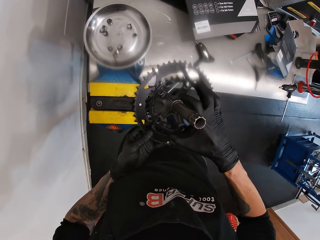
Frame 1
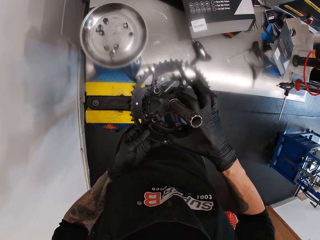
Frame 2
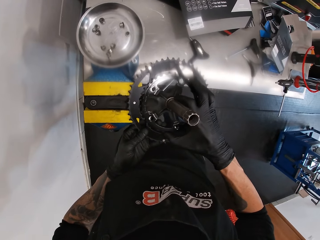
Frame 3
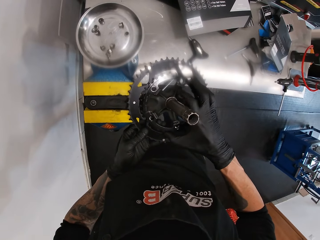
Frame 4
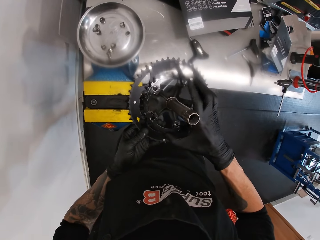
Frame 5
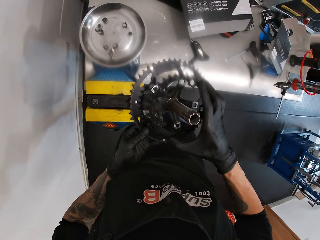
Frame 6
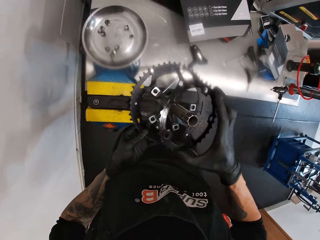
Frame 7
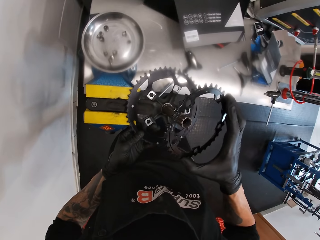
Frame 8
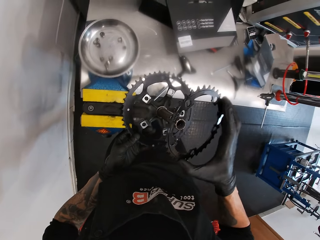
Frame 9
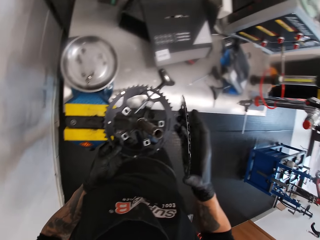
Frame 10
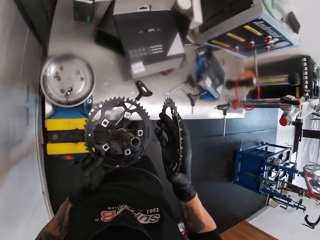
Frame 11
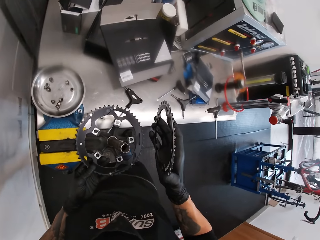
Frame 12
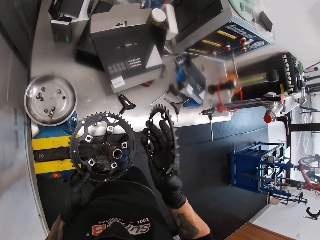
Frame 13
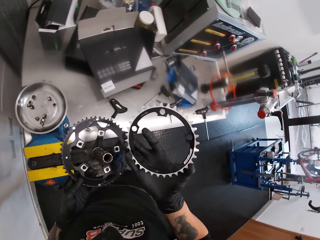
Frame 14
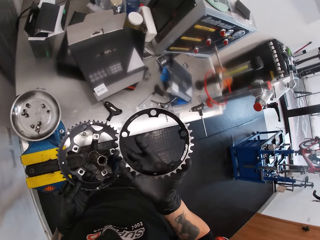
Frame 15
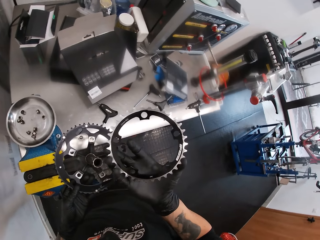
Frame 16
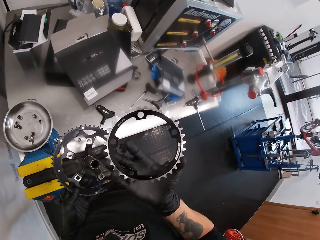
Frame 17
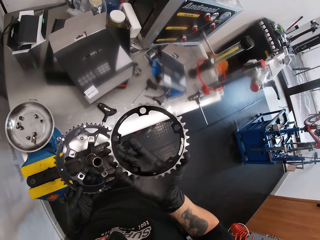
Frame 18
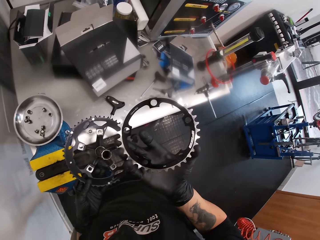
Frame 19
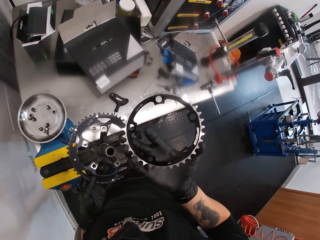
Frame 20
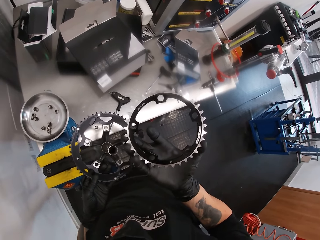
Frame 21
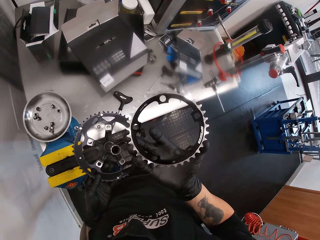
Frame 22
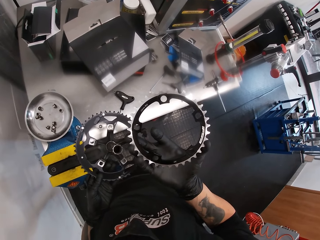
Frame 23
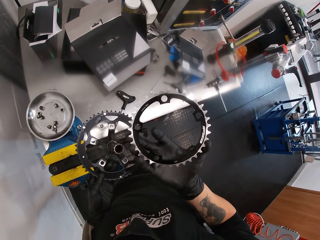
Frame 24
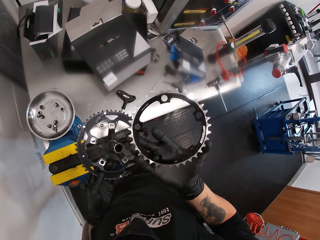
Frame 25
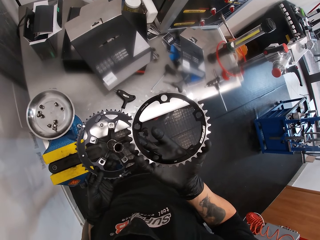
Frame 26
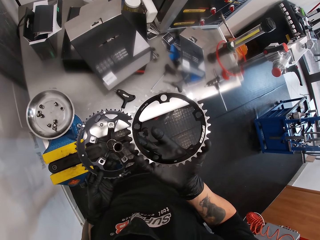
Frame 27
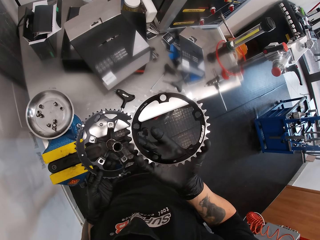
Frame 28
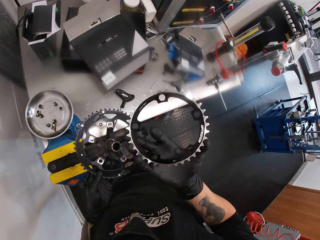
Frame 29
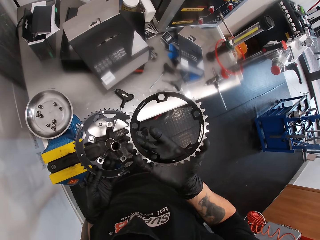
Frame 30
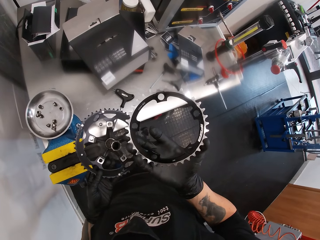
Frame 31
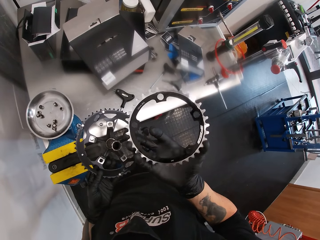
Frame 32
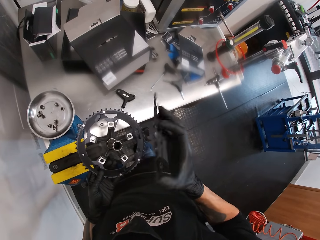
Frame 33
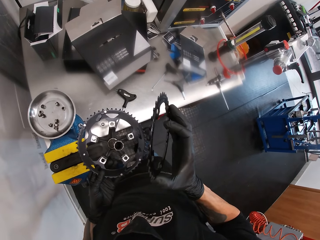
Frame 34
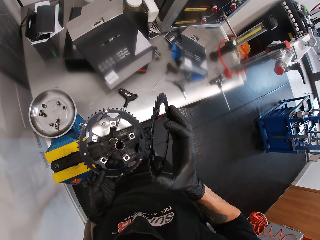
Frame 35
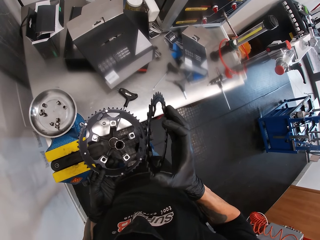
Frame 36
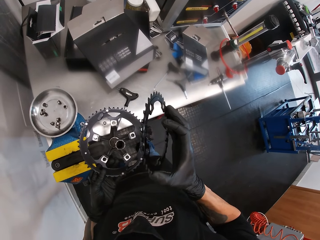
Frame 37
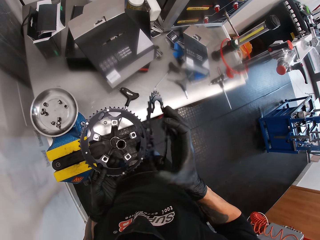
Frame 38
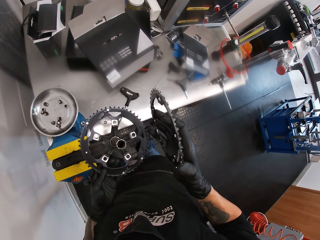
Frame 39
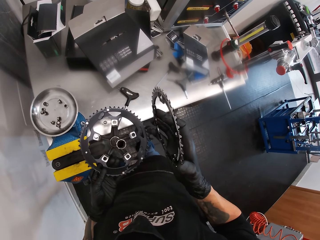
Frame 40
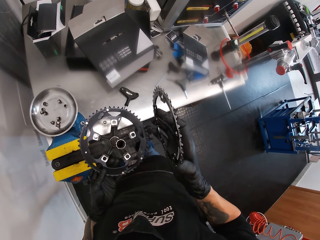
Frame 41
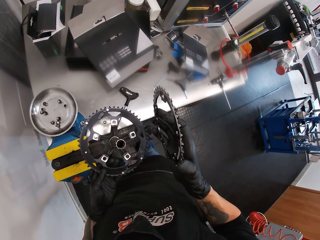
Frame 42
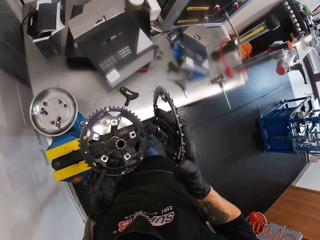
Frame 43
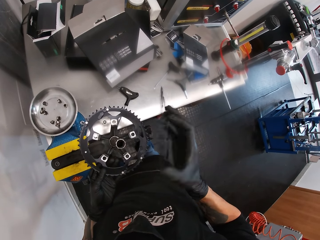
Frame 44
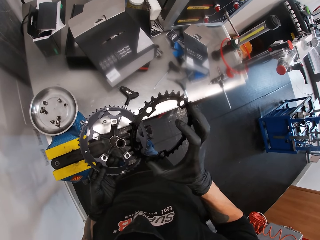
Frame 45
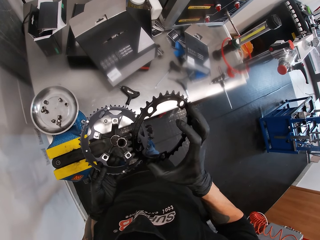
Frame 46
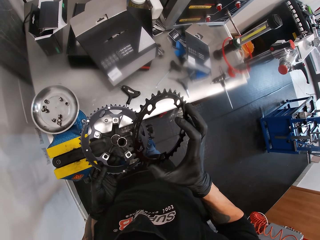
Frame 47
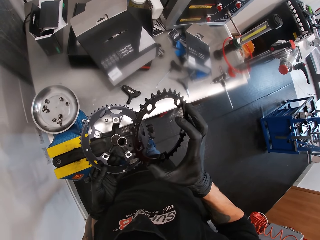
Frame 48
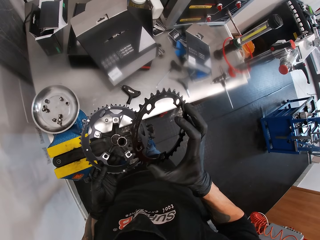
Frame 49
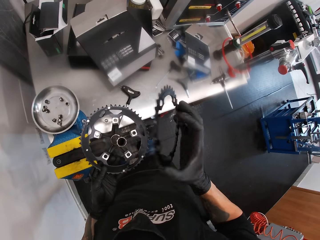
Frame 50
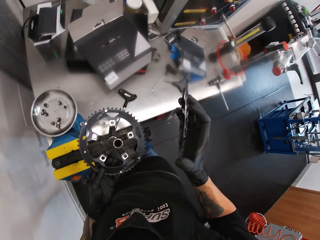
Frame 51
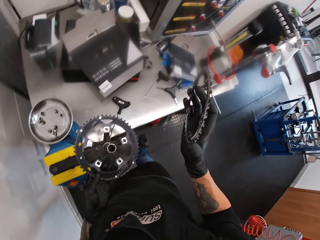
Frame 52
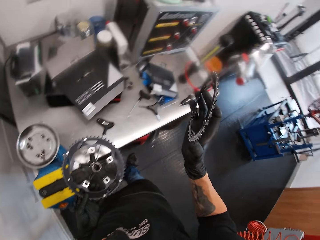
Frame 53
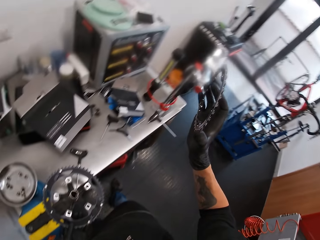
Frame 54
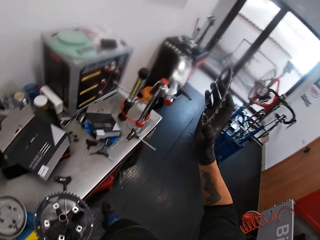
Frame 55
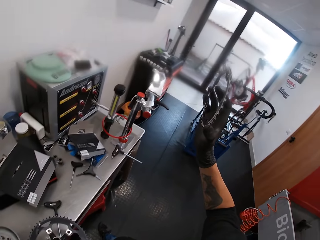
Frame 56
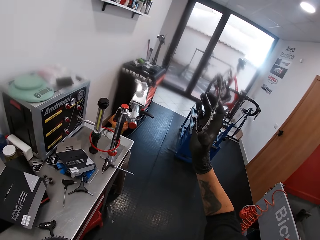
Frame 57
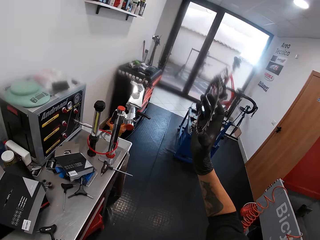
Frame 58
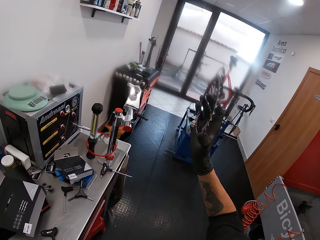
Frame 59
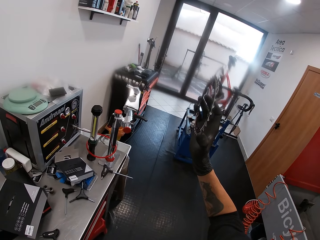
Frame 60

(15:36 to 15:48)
The camera wearer removes the smaller crank or wheel sprocket with his right hand. He looks at the wheel sprocket.

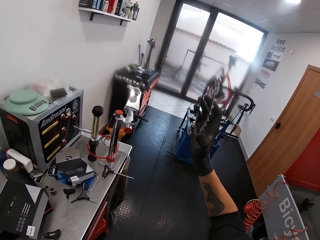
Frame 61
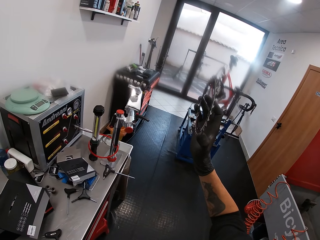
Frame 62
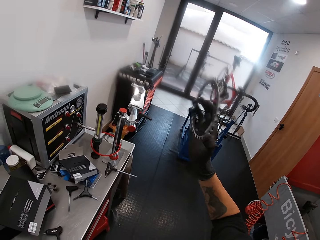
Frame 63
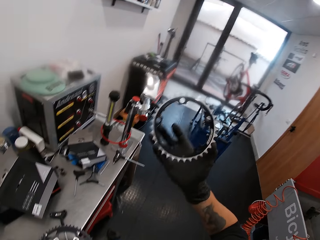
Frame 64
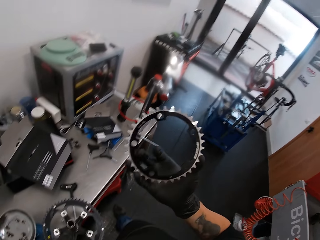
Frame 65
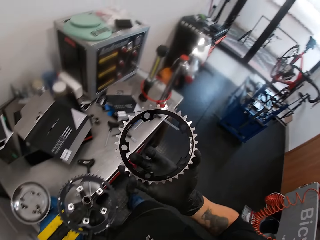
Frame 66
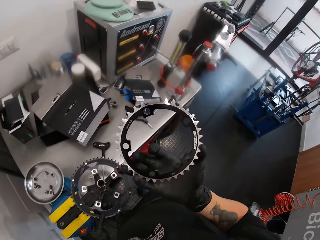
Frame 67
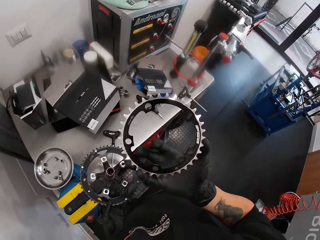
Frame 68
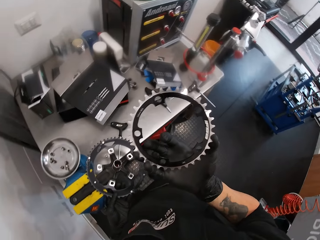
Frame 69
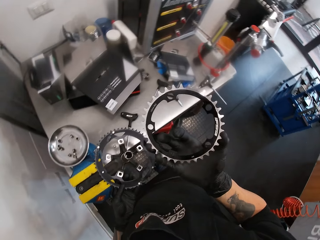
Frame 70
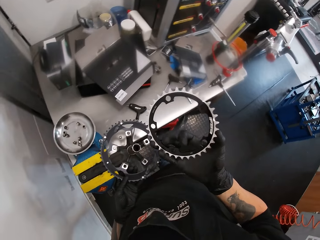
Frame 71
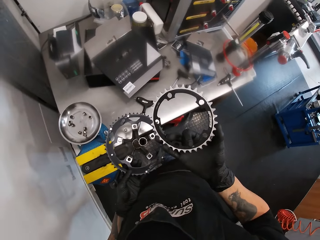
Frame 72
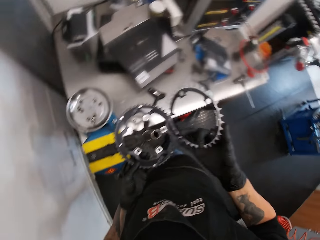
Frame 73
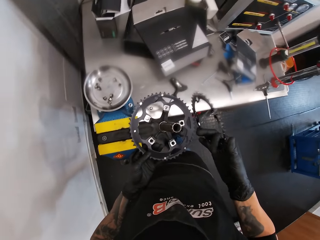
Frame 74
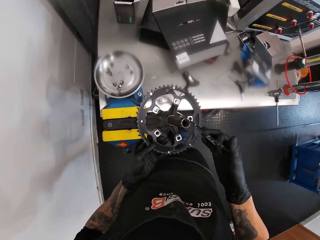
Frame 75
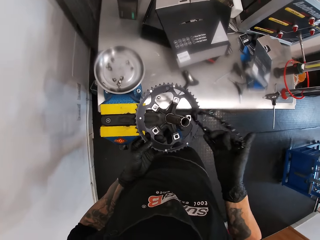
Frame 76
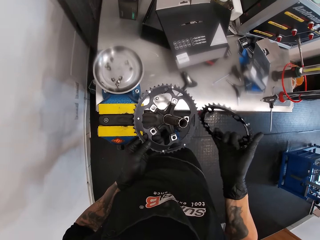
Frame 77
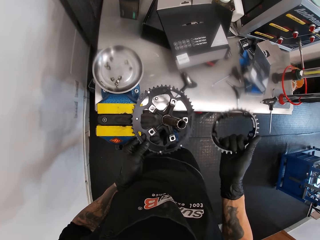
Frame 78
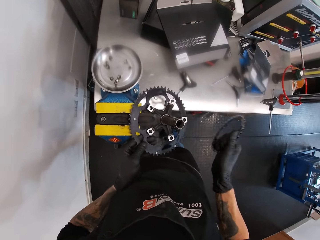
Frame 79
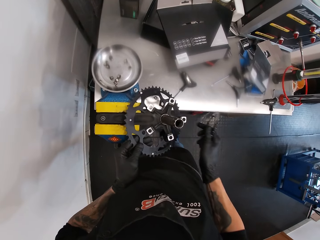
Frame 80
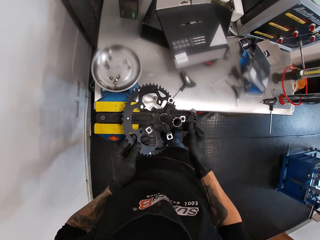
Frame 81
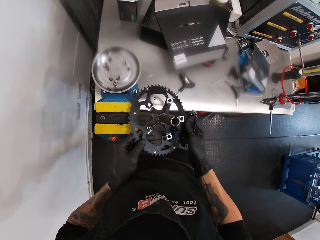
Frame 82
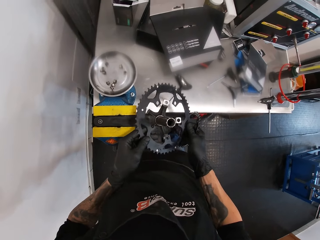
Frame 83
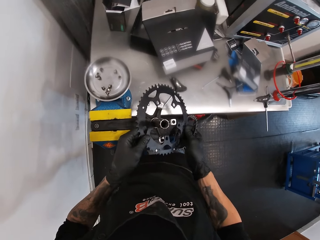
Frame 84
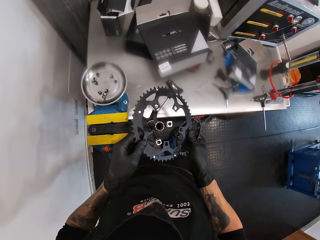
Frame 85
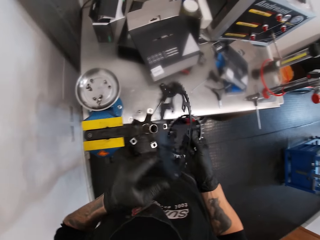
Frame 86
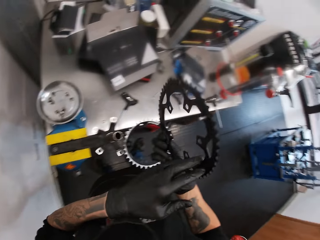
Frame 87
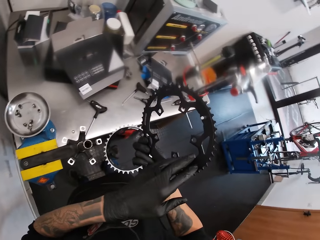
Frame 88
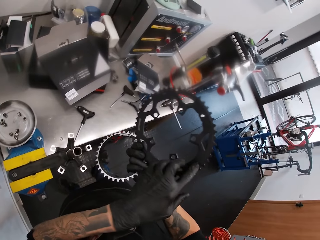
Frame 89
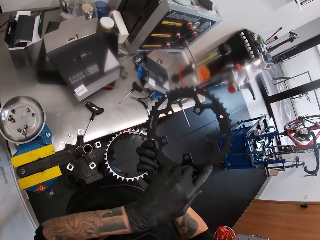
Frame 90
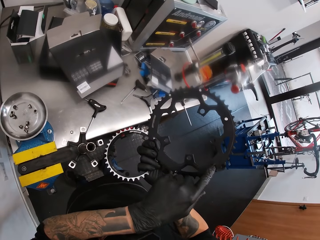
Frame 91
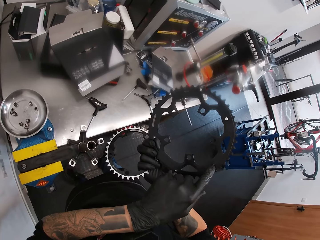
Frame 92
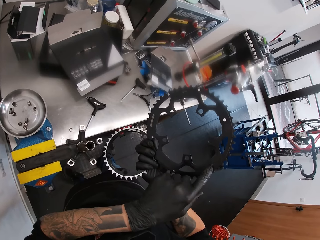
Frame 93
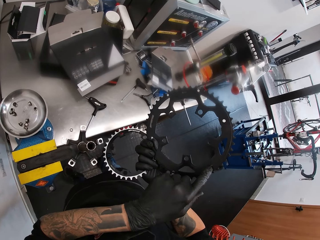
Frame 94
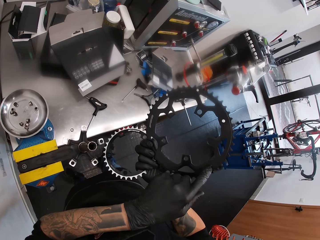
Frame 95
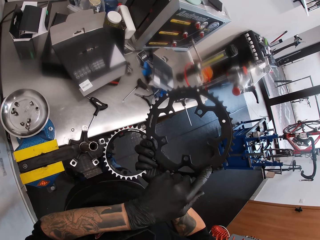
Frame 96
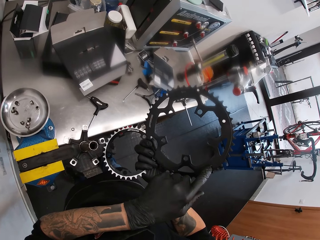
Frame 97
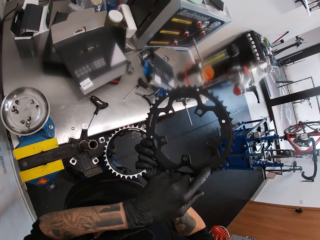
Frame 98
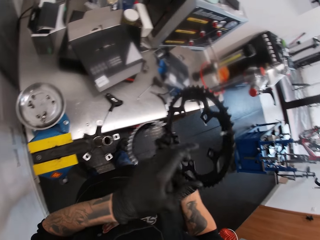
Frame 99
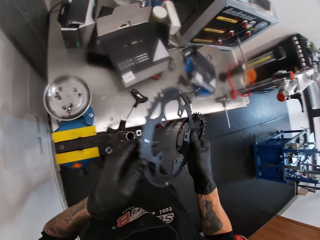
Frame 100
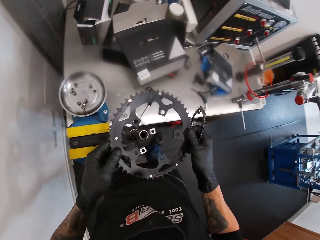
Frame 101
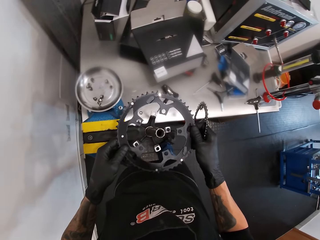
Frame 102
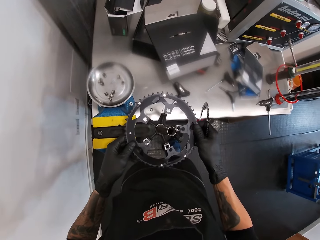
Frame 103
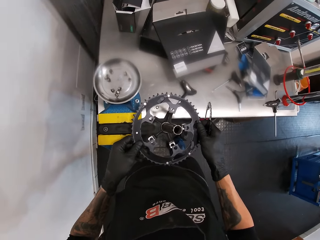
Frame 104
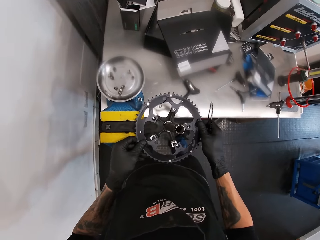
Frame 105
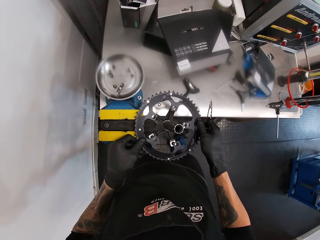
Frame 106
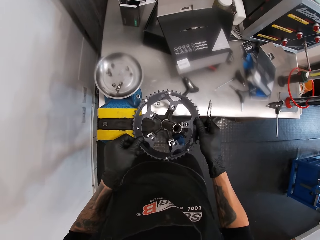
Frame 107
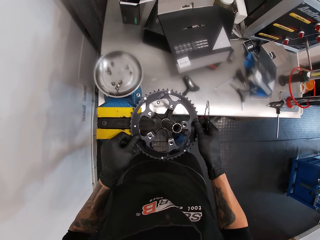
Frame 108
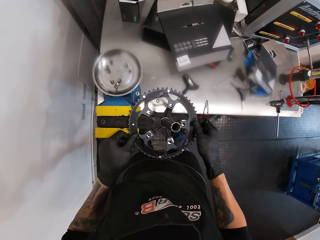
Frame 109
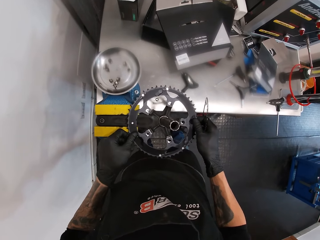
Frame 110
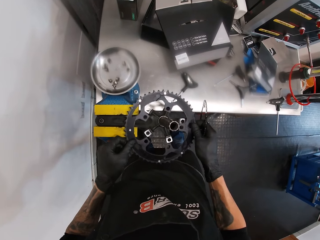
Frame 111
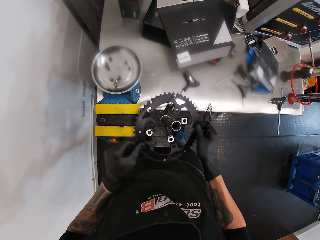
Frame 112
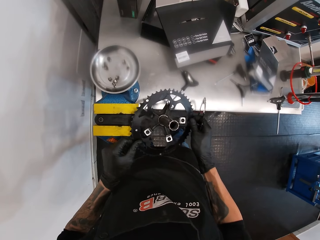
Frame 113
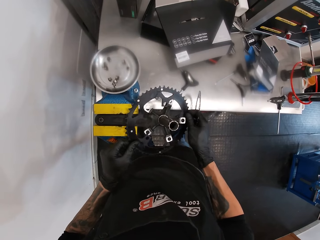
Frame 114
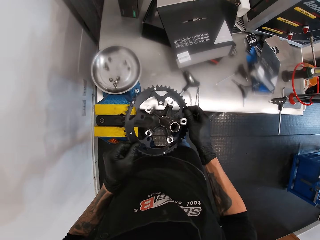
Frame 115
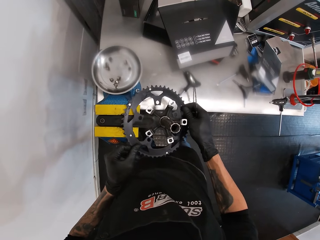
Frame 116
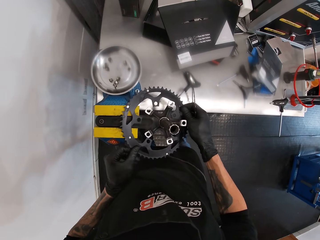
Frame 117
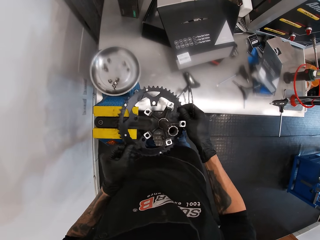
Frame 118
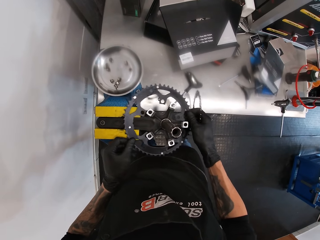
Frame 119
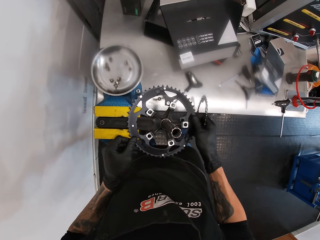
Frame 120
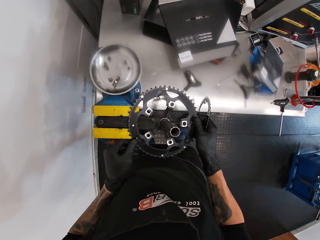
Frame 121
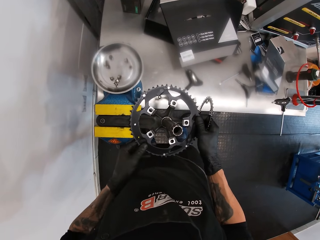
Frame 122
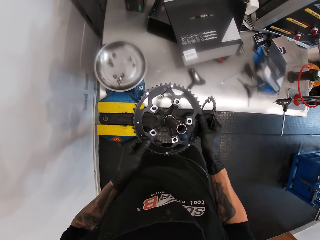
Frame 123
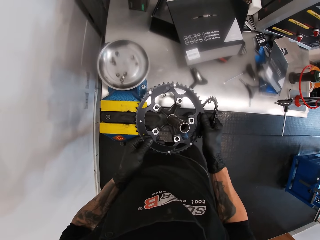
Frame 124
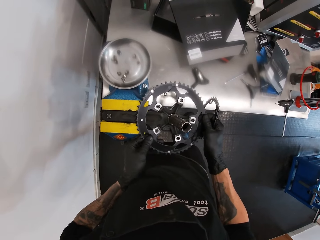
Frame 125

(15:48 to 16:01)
The camera wearer removes the crank or wheel sprocket with both hands. They look at the wheel sprocket. They place the crank on the crank arm with both hands. They fix the wheel sprocket on something.
